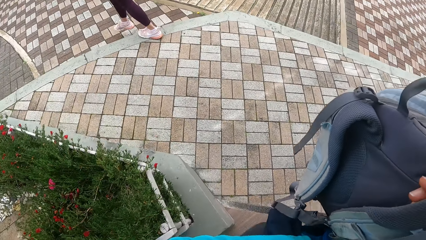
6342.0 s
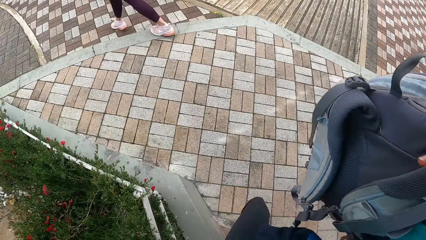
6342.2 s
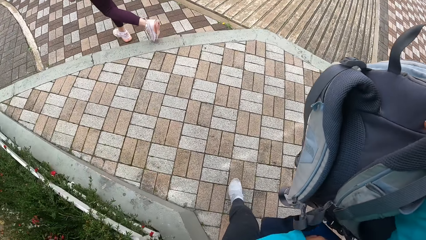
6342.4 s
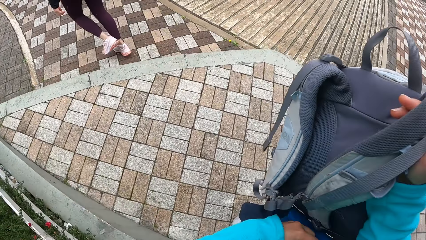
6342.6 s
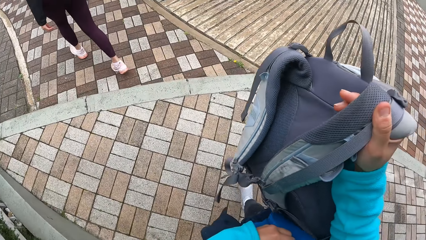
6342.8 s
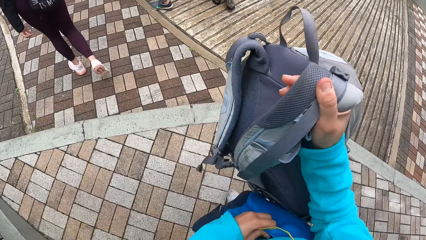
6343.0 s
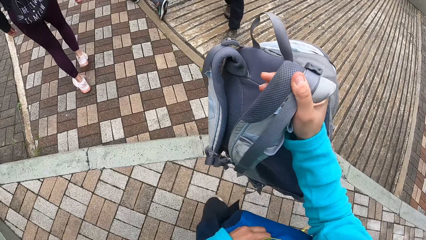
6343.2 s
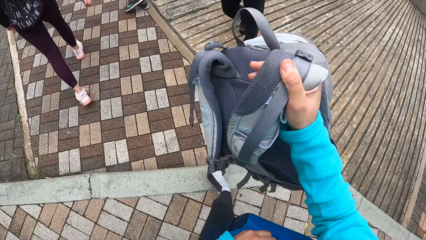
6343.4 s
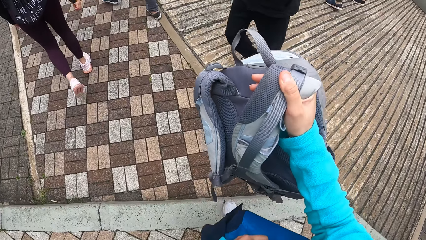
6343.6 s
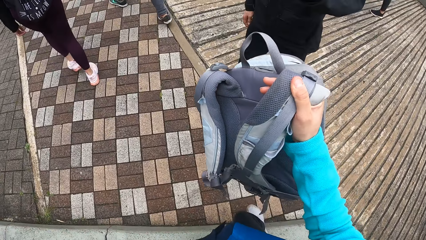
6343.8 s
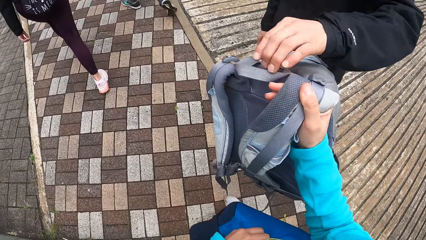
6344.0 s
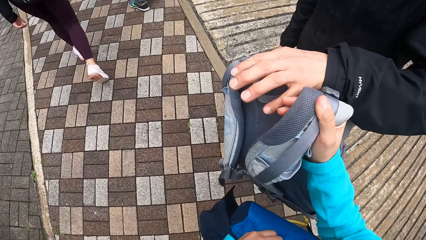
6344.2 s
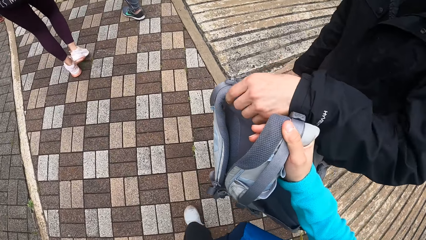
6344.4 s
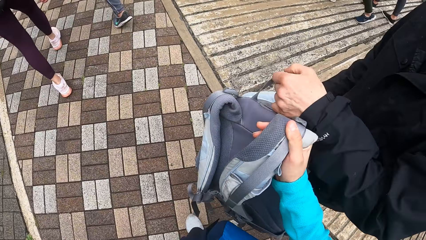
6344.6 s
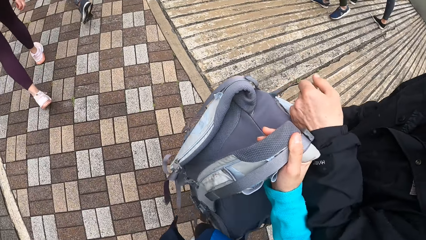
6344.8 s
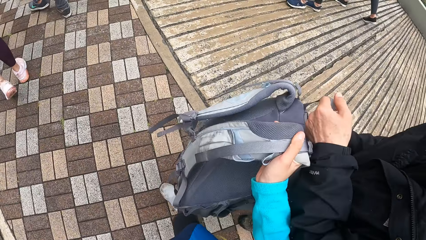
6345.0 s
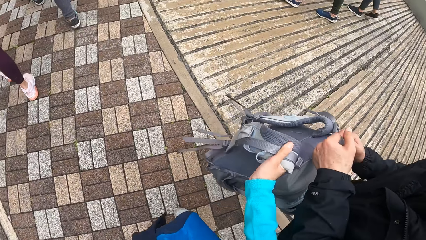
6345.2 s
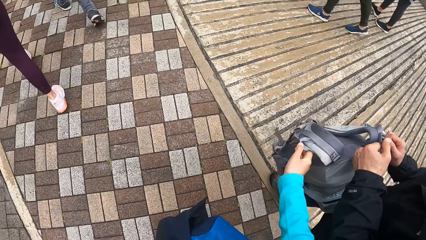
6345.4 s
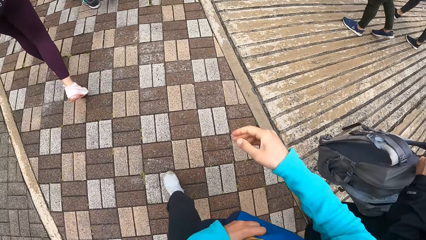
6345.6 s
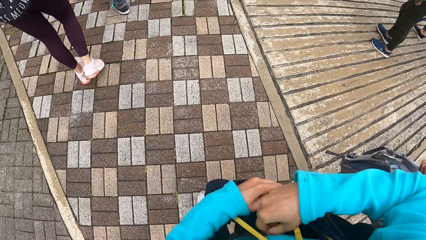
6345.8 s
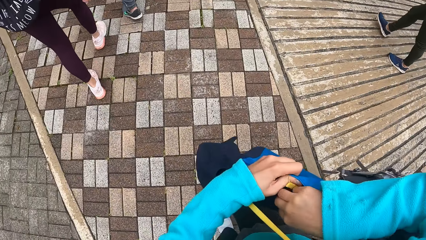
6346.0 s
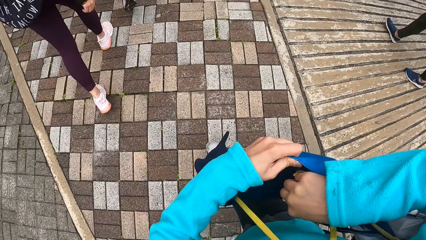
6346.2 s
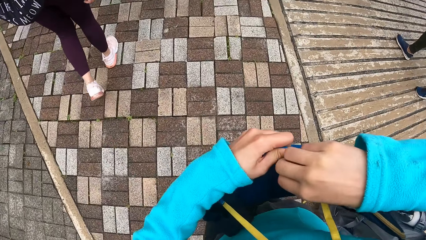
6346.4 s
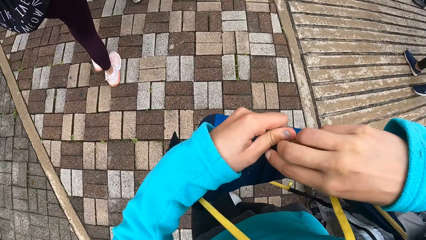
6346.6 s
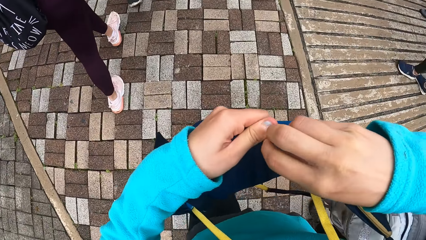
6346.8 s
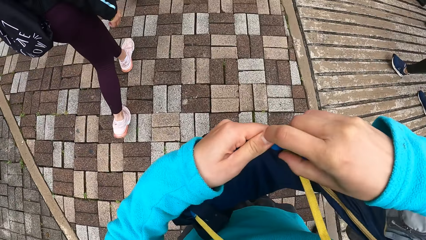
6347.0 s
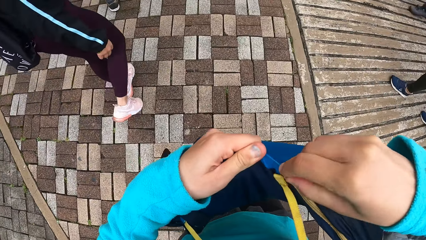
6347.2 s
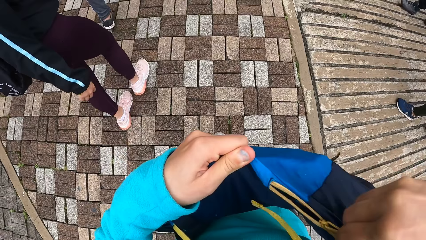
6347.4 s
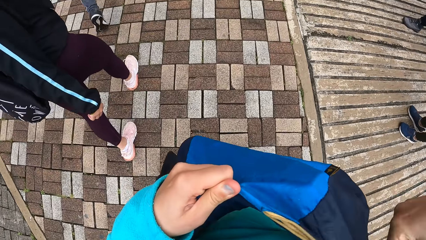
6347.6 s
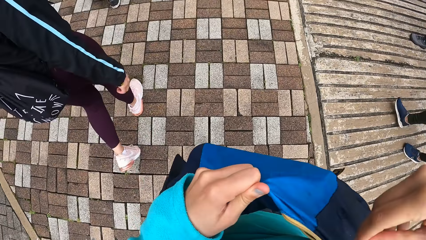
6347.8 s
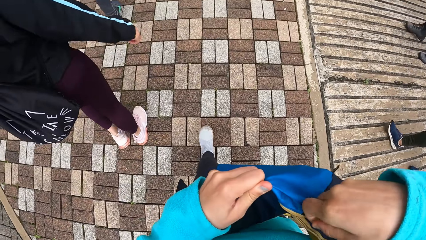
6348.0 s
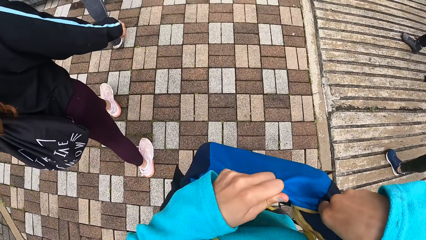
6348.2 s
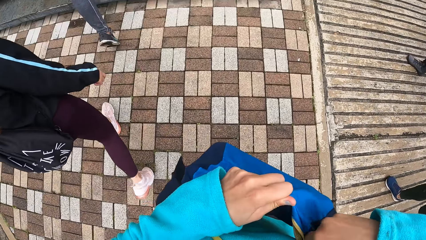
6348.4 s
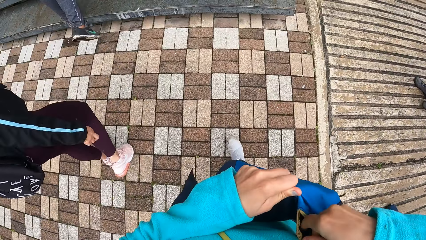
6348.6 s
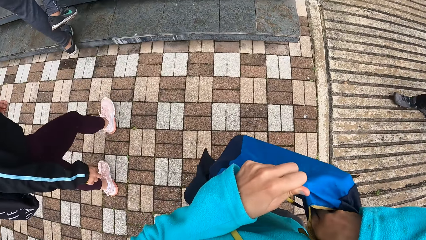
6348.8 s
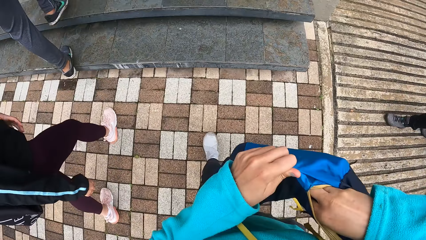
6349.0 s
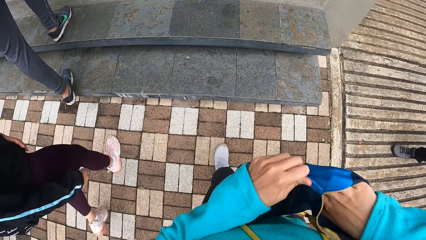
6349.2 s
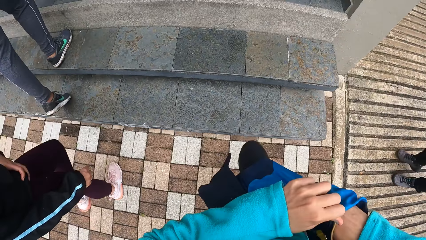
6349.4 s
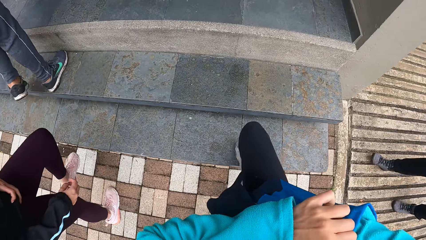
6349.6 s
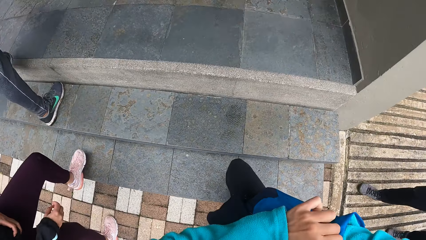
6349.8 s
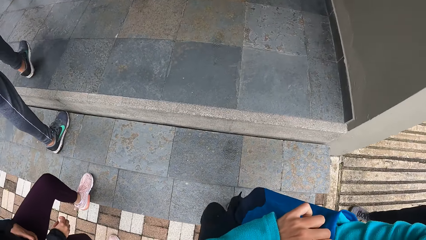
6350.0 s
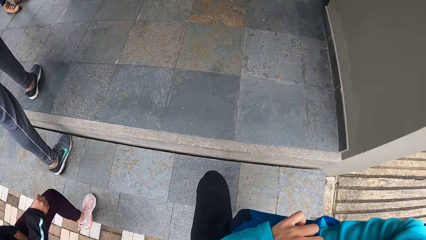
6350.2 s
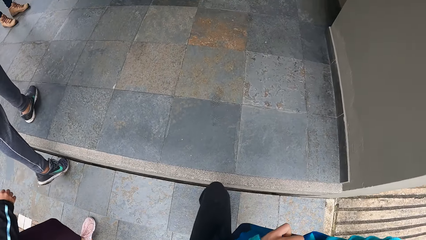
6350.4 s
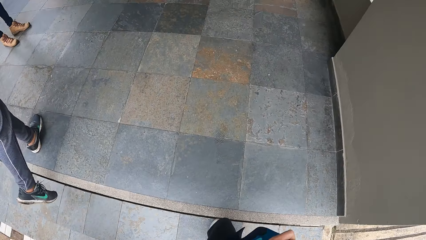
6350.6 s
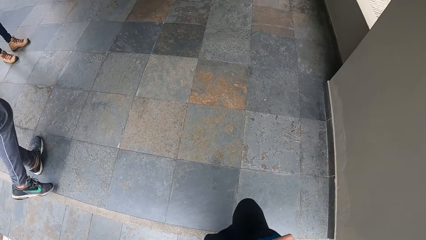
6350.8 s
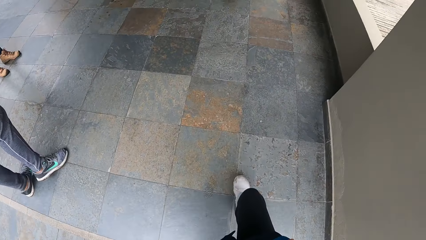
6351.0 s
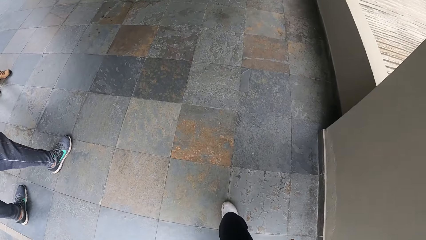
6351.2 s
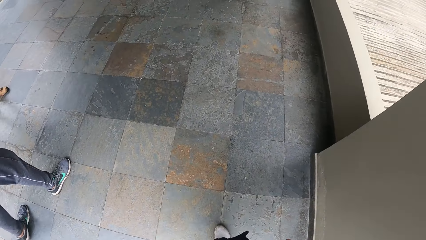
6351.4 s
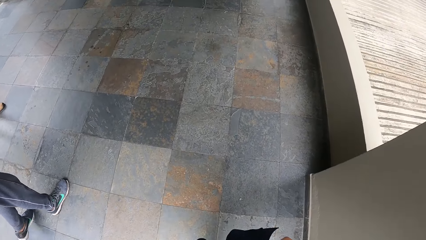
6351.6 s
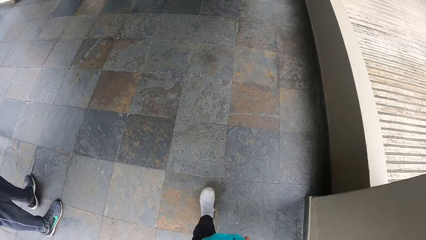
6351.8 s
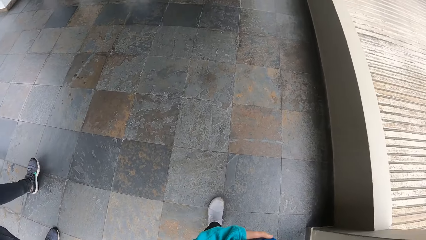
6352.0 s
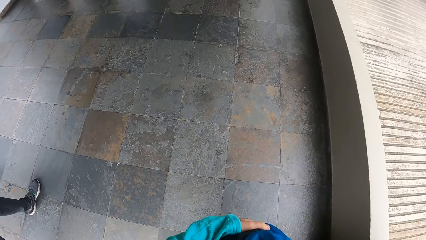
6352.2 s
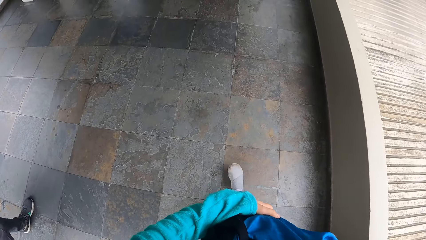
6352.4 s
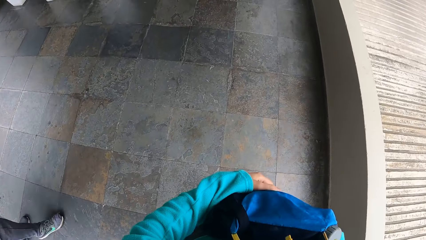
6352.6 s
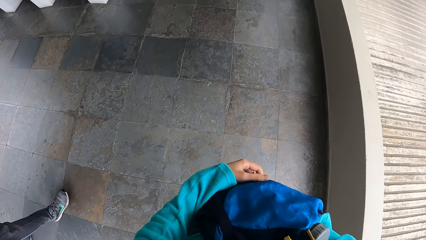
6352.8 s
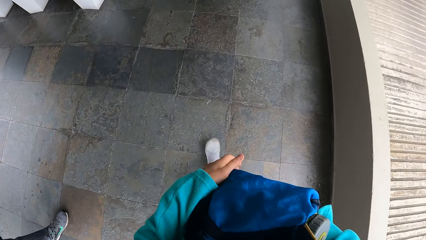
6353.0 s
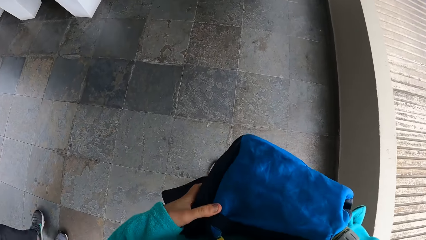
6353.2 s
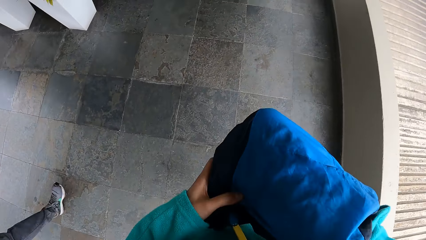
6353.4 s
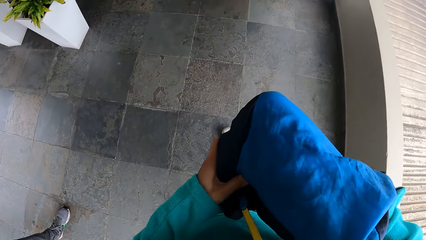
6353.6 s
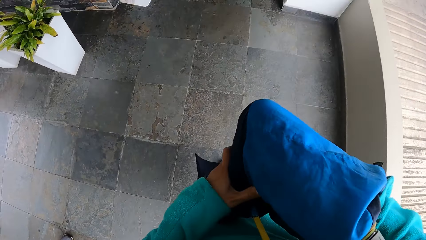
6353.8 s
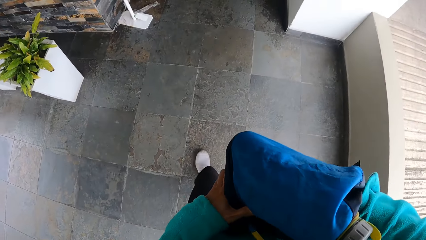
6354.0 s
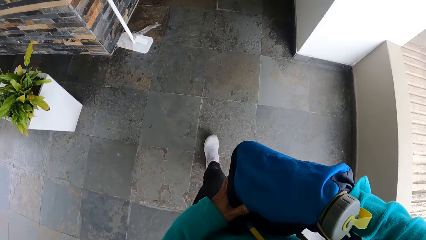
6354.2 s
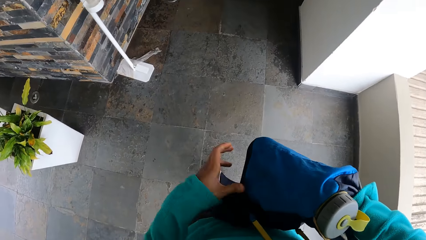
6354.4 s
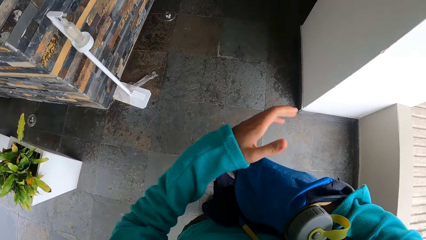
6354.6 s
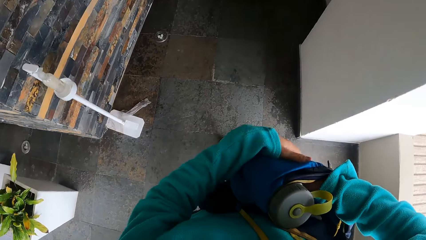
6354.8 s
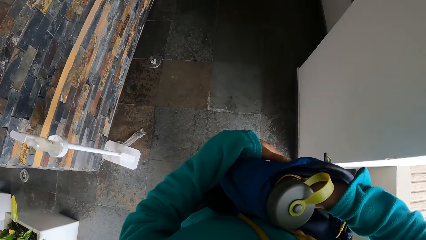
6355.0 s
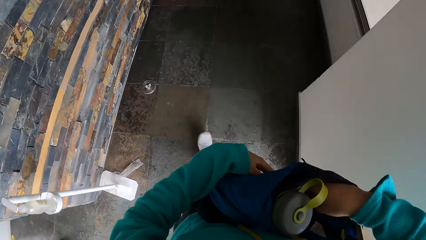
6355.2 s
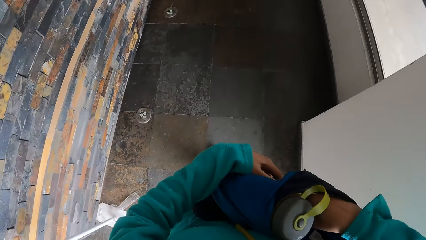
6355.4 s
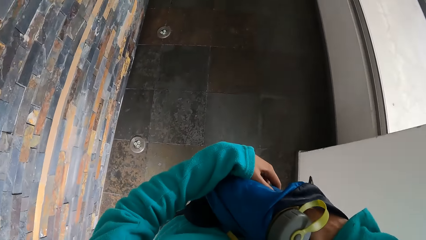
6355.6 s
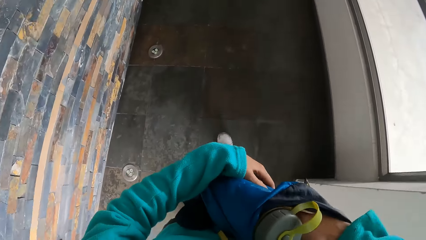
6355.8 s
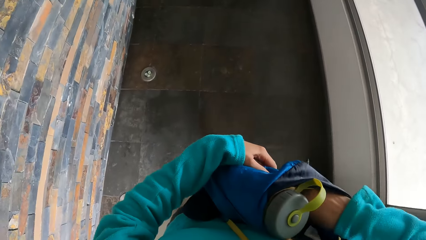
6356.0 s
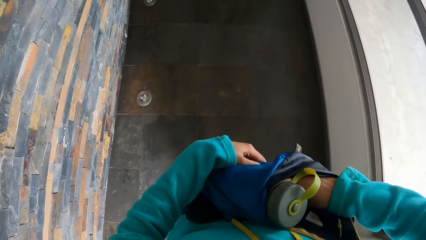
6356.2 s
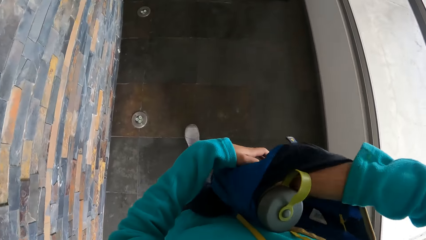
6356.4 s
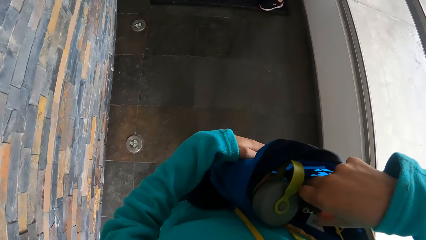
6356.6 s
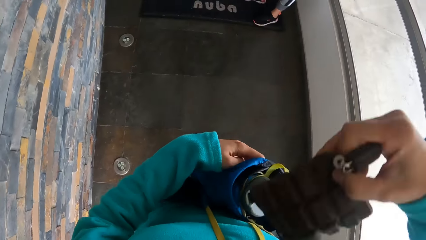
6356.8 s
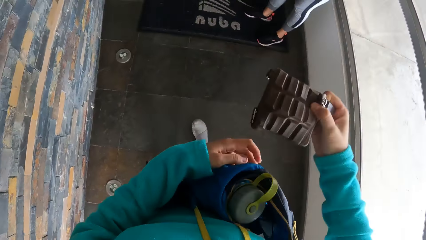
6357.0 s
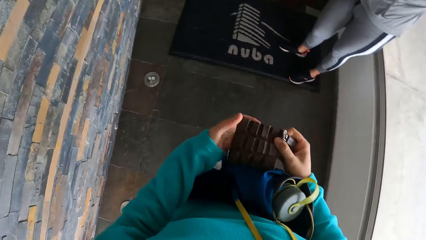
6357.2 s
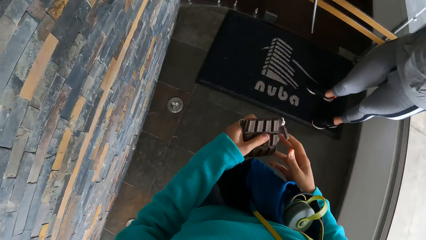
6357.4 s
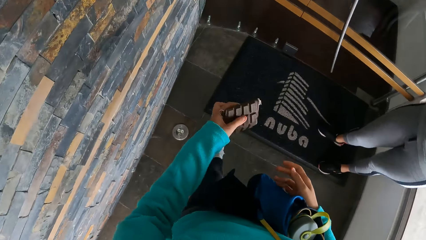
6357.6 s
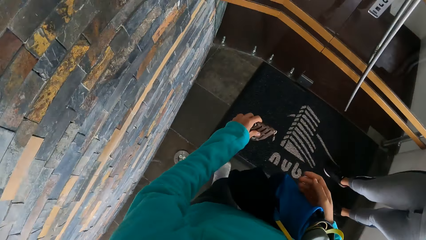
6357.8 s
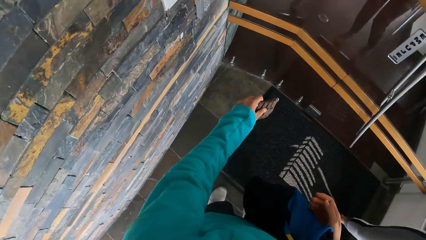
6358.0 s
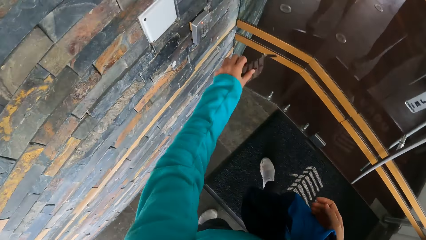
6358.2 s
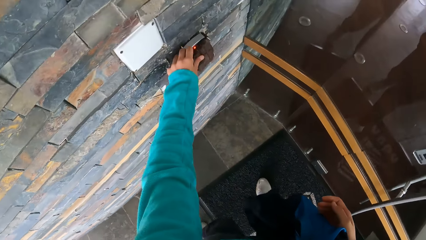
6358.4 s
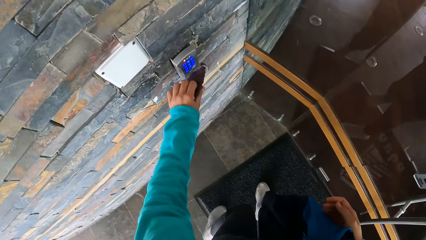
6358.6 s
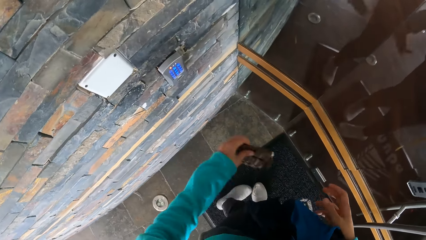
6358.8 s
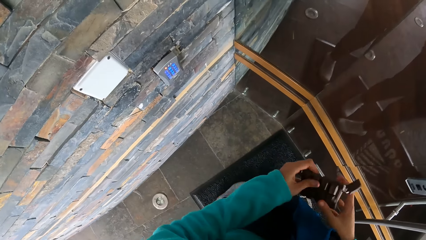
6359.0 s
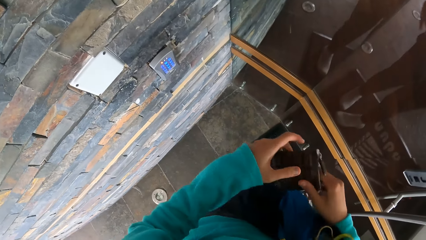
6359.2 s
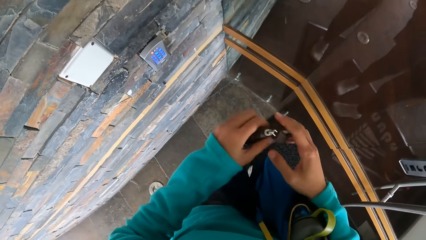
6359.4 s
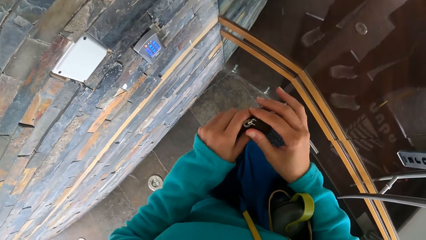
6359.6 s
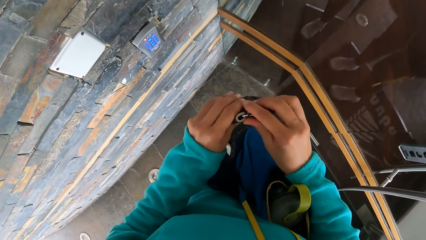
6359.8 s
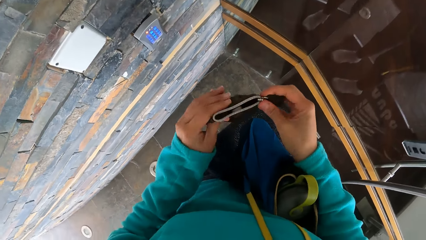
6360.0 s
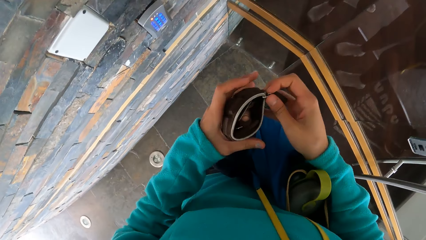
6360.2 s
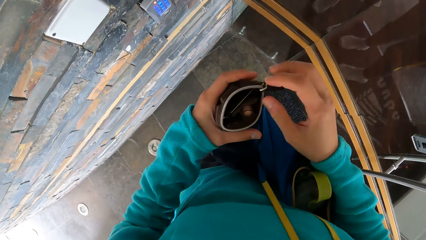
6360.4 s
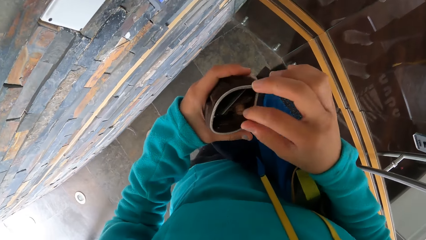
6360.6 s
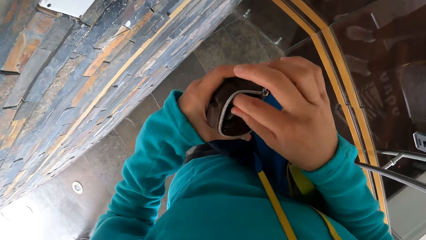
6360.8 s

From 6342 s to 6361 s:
The camera wearer walks in the compound. She passes the backpack to a man with her right hand. She unzips a waist bag with her right hand. Another man climbs up a stair. The camera wearer puts her right hand in the waist bag. She climbs up the stair. The woman climbs up the stair. The camera wearer walks in the building. She takes out a purse or wallet from the bag with her right hand. She passes the purse from her right hand to her left hand. She touches a lock on a wall with the purse in her left hand. She holds the wallet near the scan code. She holds the purse in both hands. She opens the purse with her right hand.
